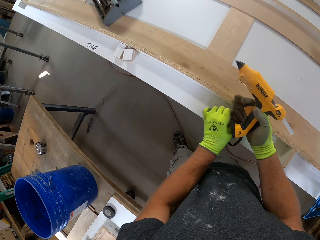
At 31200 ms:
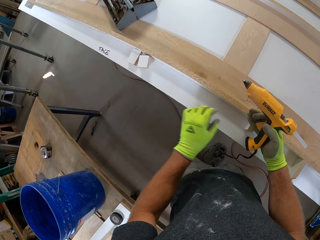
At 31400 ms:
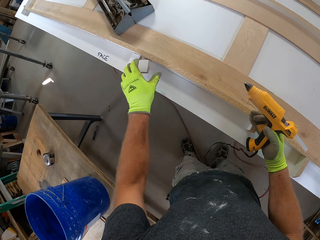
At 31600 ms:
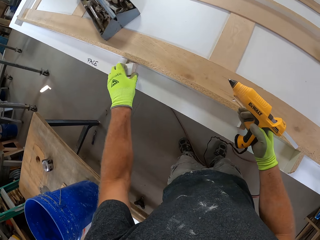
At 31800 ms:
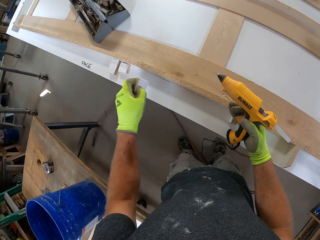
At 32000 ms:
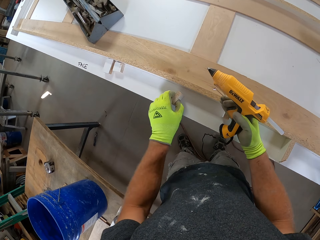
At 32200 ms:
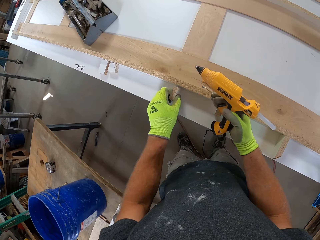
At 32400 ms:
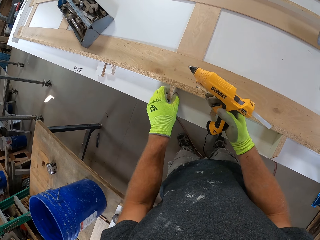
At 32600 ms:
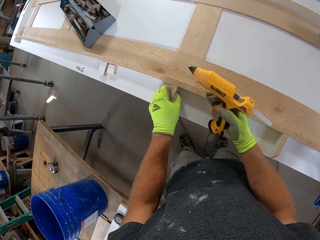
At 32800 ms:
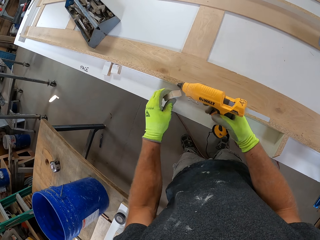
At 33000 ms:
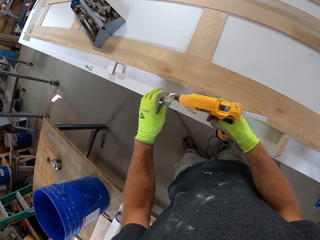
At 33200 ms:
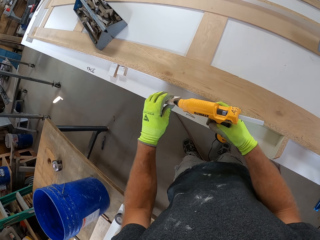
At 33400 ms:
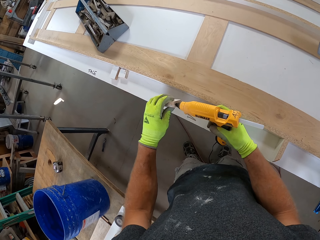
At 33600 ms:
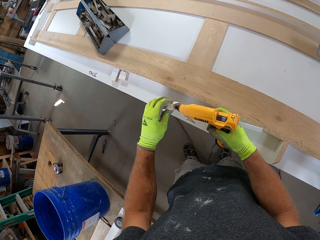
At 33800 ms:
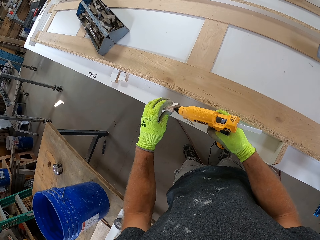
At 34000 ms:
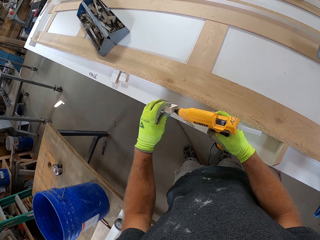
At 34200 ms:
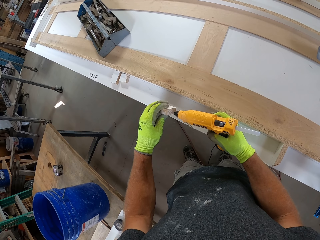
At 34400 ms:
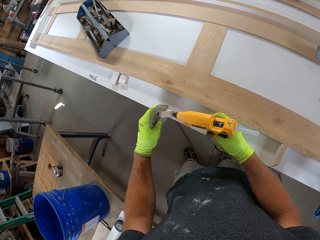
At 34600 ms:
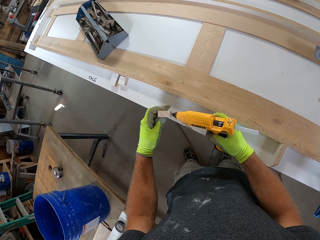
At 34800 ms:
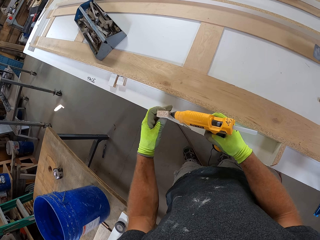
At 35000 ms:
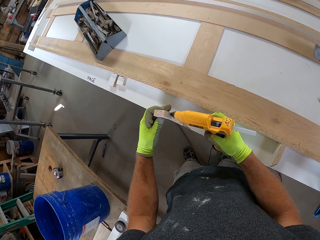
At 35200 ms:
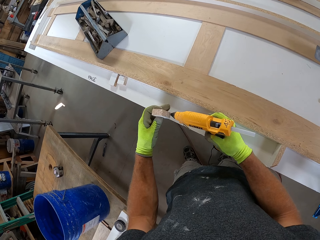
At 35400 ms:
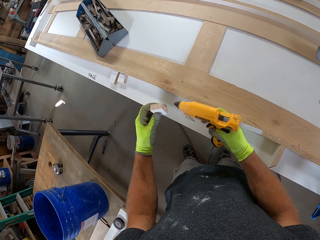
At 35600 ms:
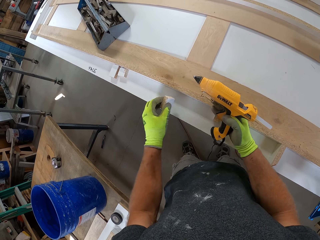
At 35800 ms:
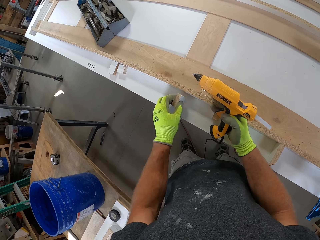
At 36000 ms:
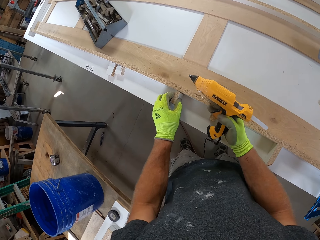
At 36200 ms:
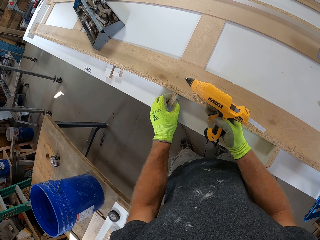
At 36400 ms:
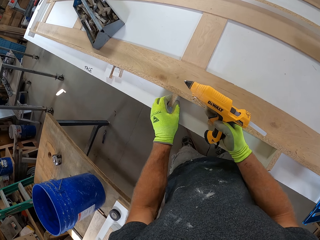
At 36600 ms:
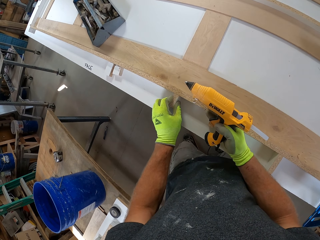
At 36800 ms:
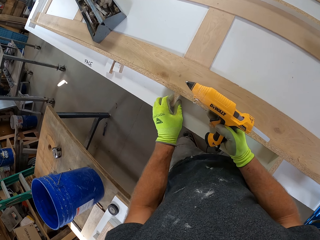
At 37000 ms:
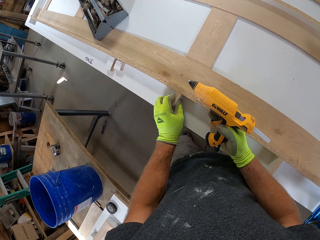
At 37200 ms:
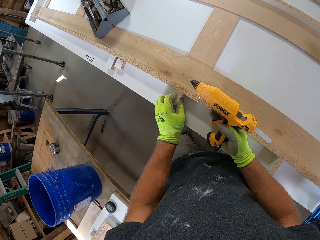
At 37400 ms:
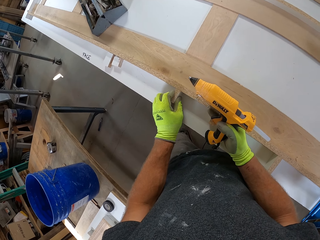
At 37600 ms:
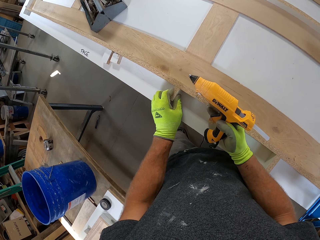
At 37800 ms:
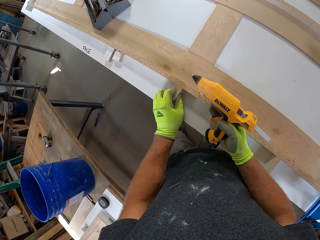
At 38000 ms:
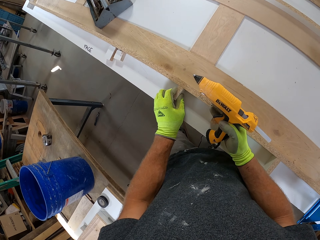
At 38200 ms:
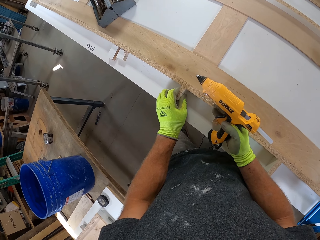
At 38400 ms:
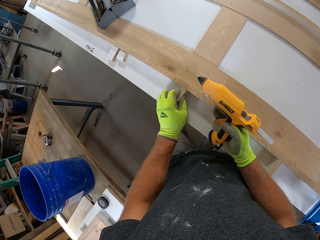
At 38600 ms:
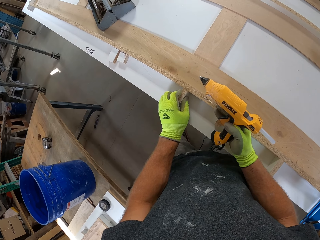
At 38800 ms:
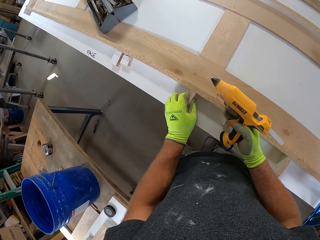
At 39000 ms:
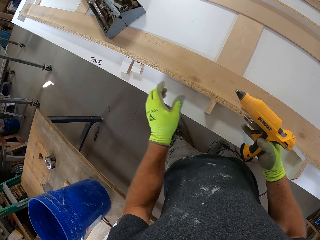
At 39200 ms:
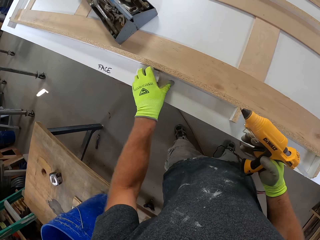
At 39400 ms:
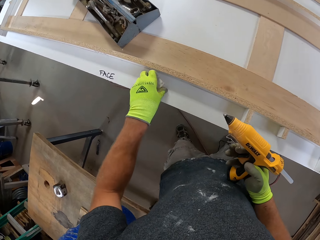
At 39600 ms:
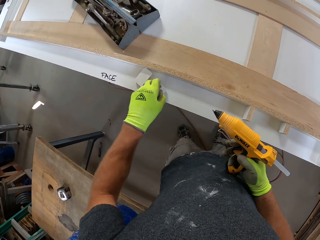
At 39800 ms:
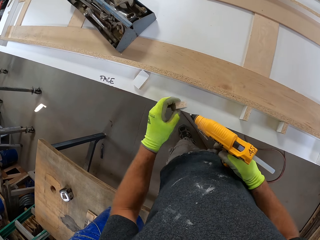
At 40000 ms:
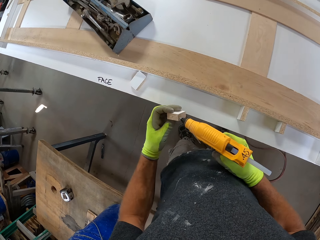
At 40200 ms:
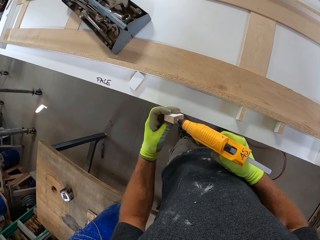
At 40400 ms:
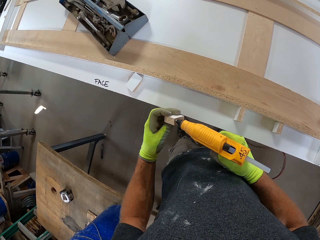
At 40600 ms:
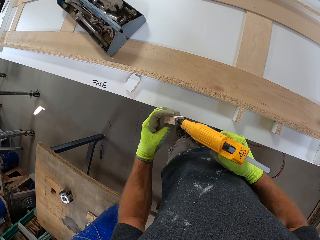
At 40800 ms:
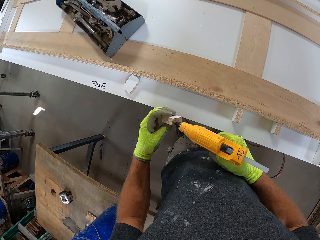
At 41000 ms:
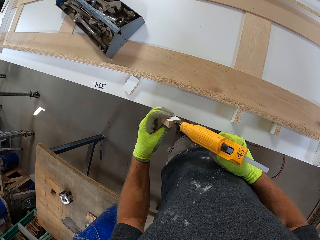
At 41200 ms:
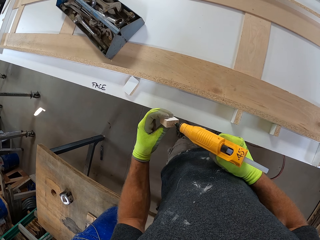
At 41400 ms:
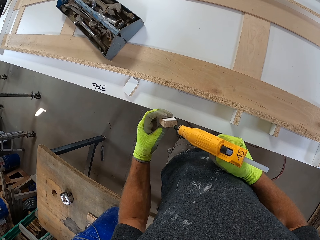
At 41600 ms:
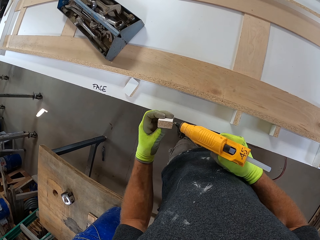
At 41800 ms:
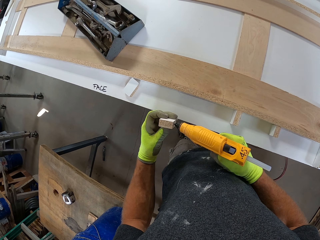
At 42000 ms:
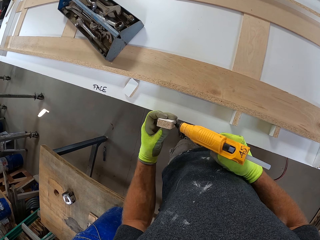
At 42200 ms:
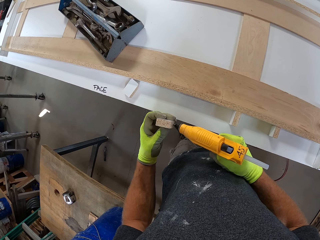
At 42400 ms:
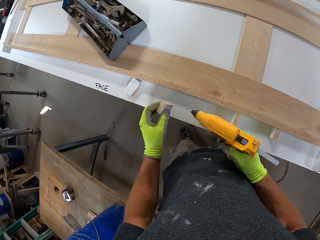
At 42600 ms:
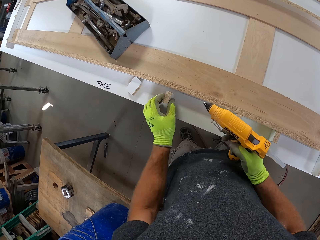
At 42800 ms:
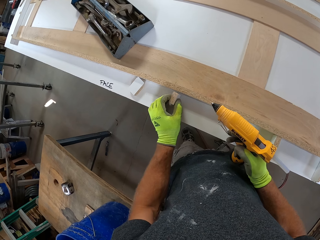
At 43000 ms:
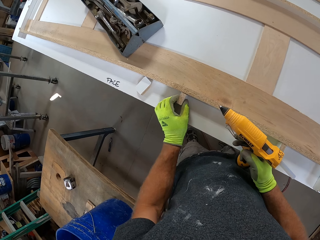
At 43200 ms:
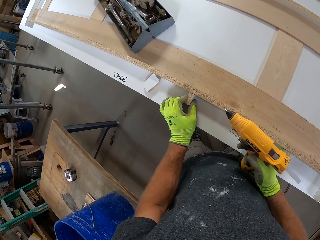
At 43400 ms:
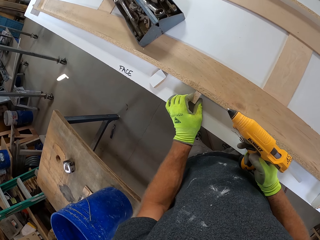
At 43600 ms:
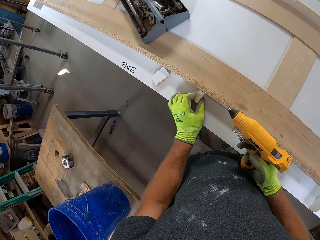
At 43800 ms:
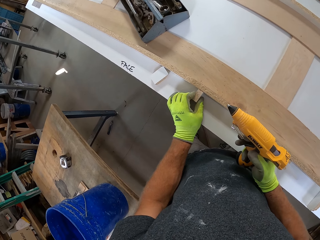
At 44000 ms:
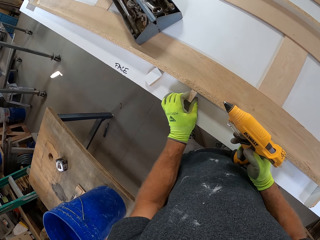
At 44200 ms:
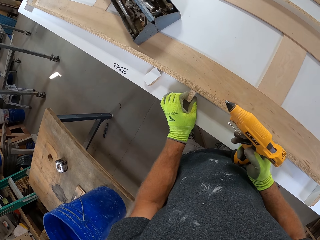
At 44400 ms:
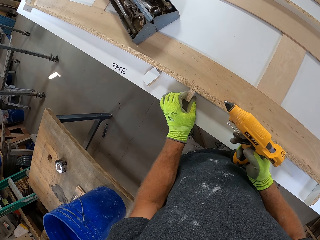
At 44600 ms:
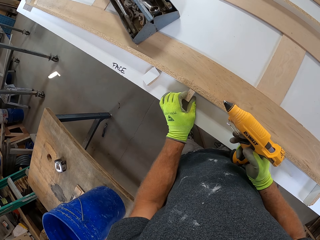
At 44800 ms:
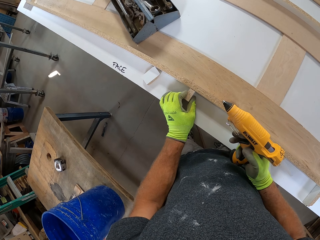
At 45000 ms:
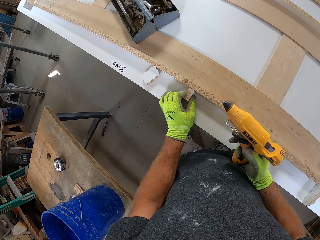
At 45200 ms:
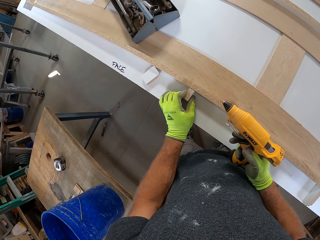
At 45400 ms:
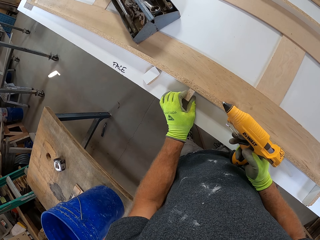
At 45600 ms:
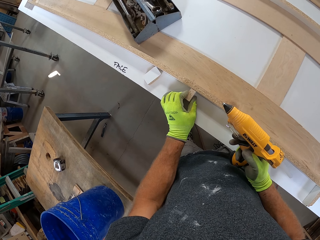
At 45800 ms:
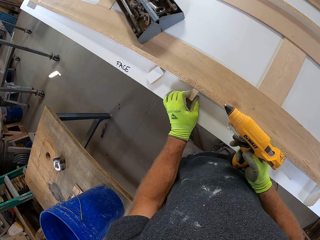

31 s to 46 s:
The camera wearer picks up the wood block on the white board. They place the wood block on the pool table, against the wood. They apply the glue on the wood block with the electric glue gun. They stick the wood block on the pool table. They pick up the wood block on the white board. They apply the glue on the wood block with the electric glue gun. They stick the wood block on the pool table.

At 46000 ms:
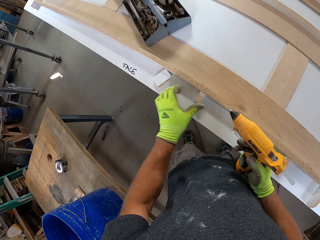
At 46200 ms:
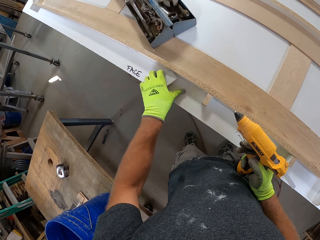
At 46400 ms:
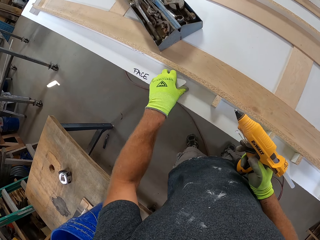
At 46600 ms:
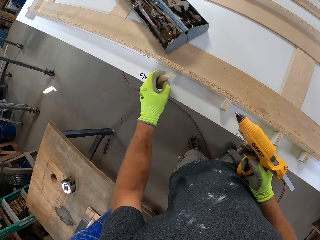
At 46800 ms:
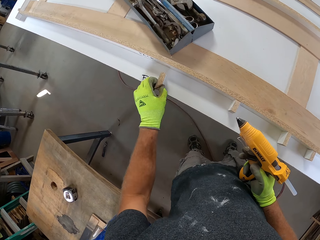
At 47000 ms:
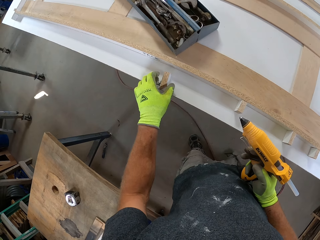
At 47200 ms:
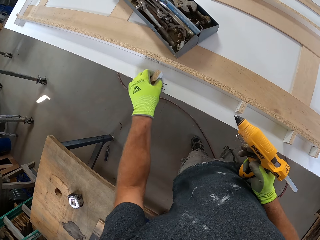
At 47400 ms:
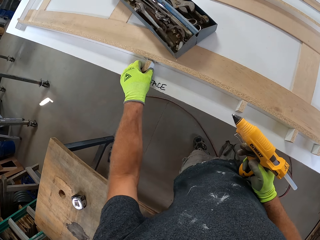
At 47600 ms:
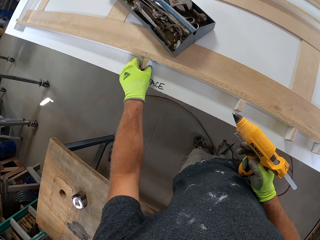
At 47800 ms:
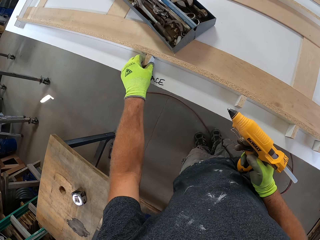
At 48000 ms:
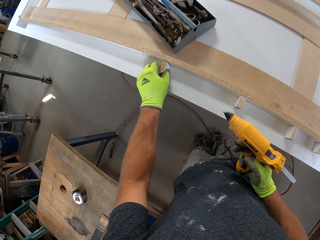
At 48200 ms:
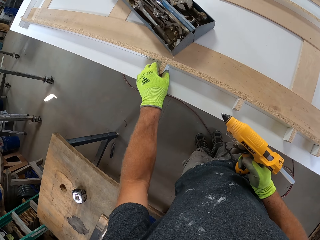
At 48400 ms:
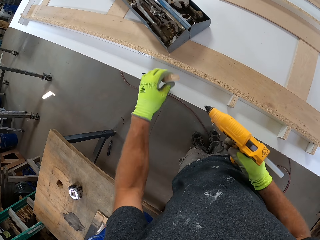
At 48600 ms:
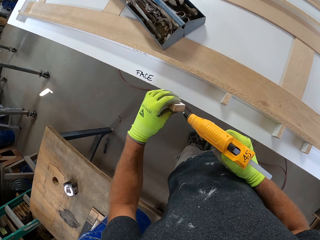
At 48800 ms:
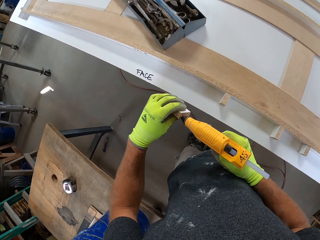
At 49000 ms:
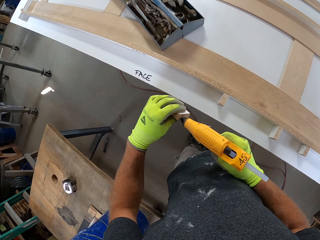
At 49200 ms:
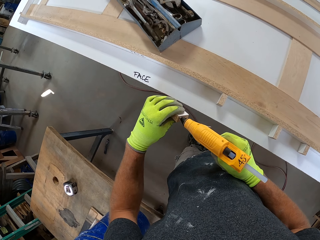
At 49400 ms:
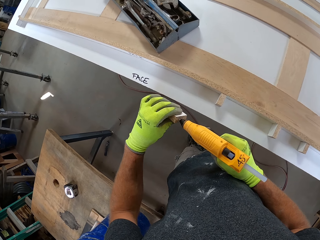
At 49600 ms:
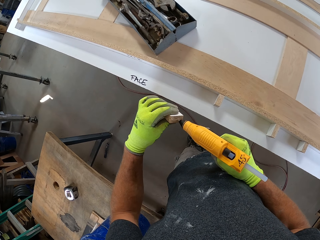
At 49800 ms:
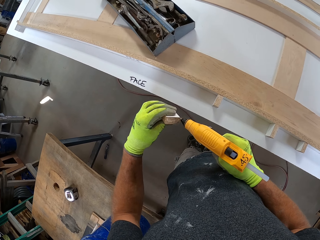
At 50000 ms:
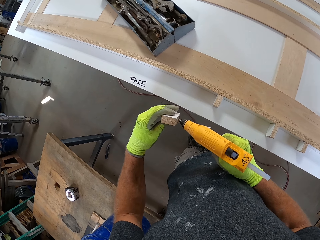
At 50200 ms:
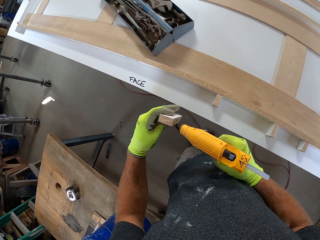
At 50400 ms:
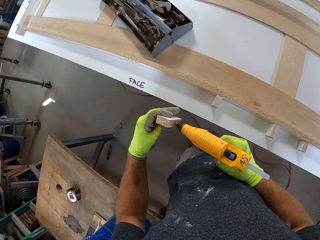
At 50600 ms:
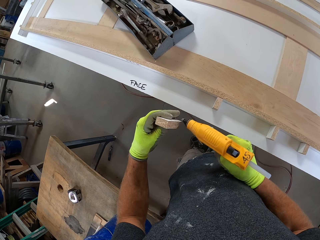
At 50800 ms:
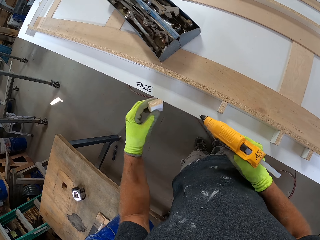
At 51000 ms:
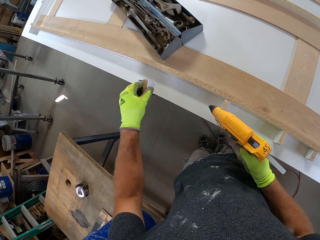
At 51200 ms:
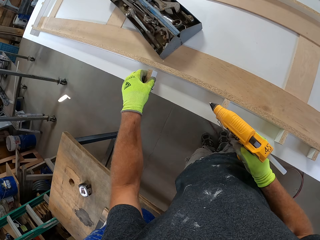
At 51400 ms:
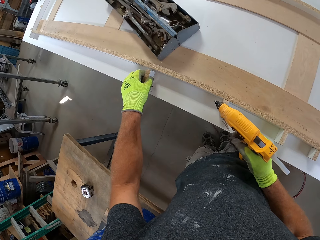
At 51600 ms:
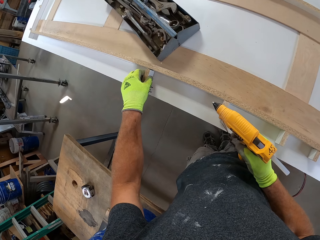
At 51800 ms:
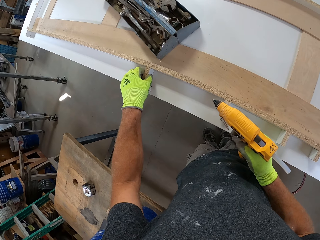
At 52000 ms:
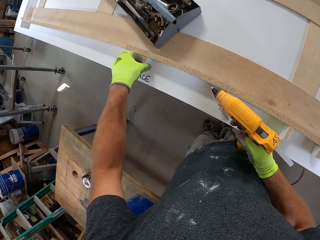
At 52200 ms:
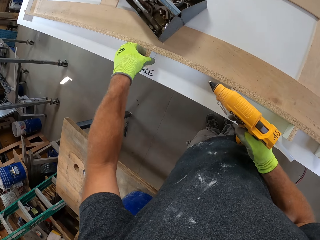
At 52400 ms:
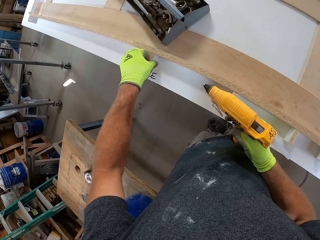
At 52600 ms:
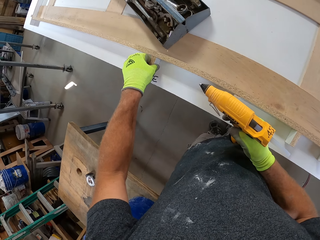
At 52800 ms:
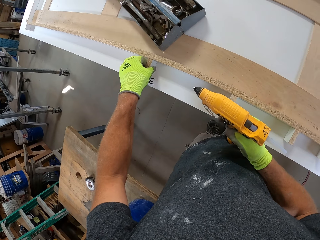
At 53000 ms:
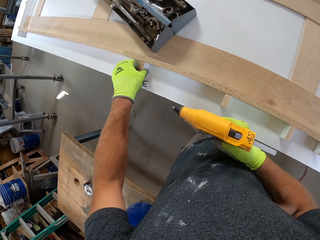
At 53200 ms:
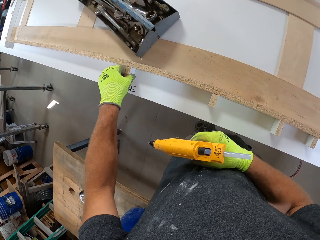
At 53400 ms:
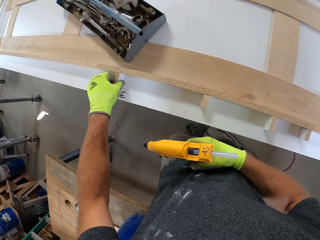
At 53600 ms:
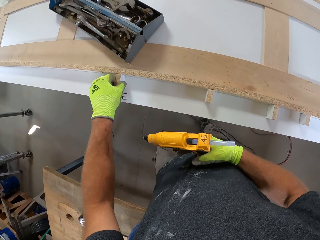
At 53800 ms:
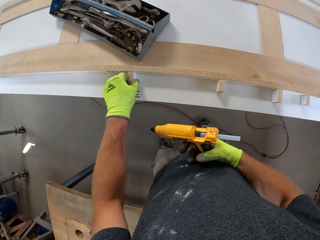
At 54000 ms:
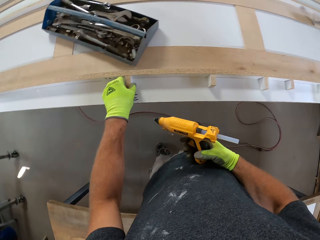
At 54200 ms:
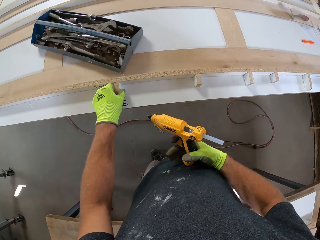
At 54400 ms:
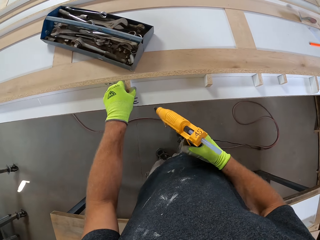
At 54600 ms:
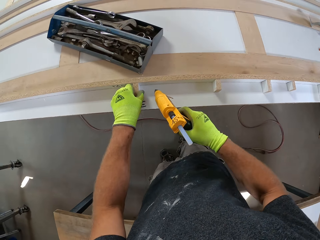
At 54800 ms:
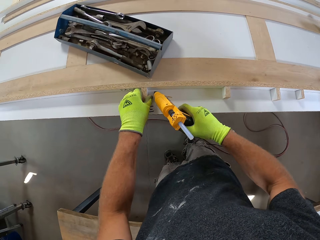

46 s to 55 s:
The camera wearer picks up the wood block on the white board. They place the wood block on the pool table. They apply the glue on the wood block with the electric glue gun. They stick the wood block on the pool table.
